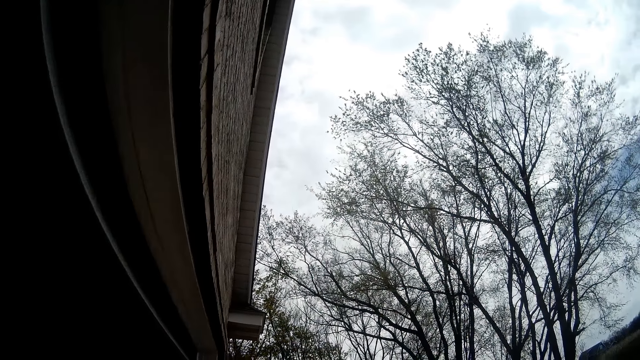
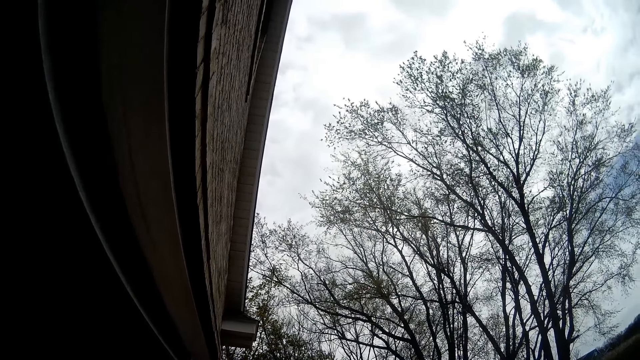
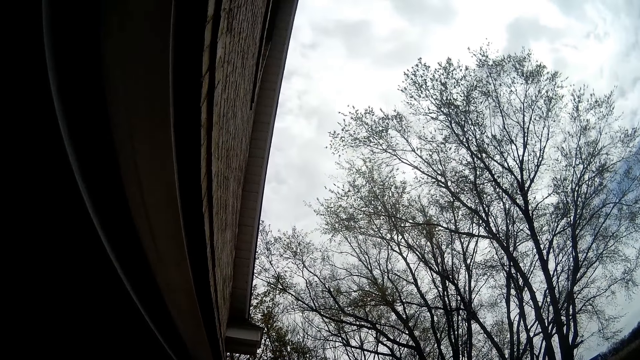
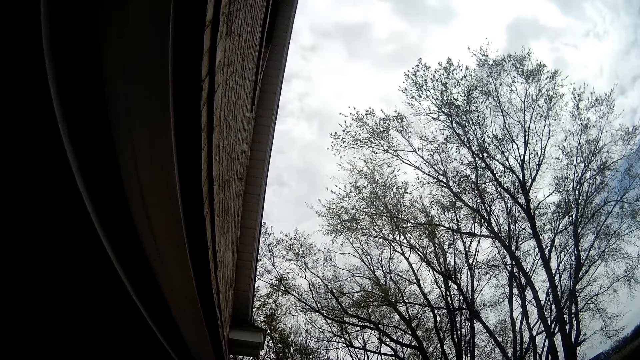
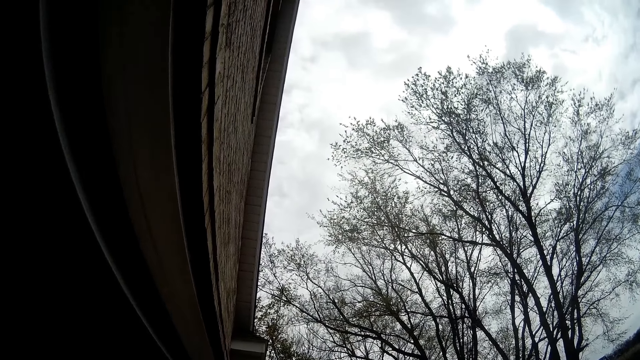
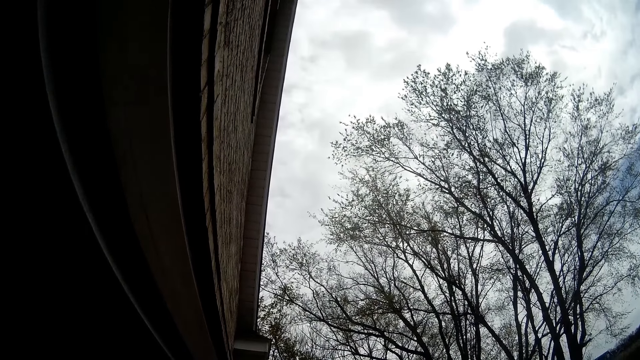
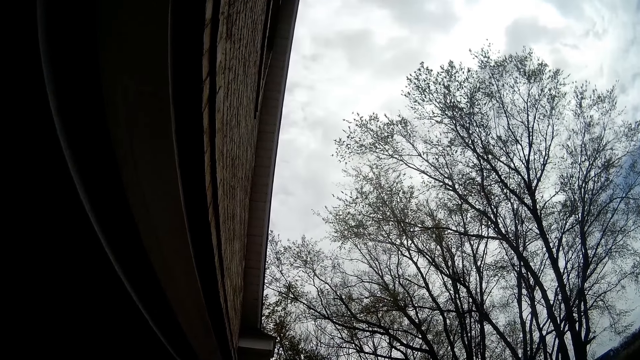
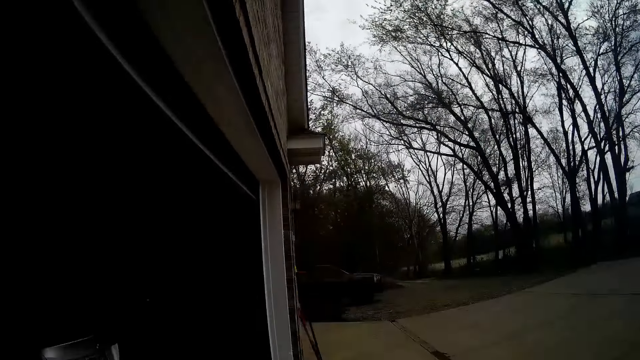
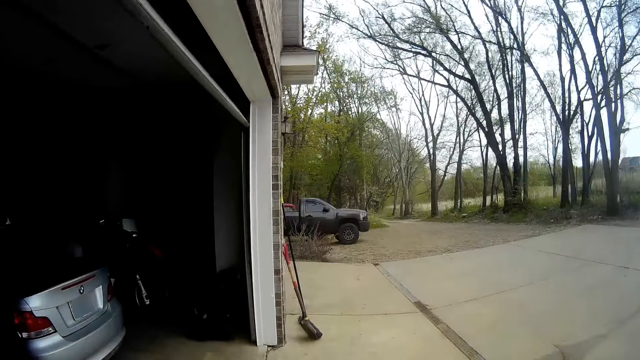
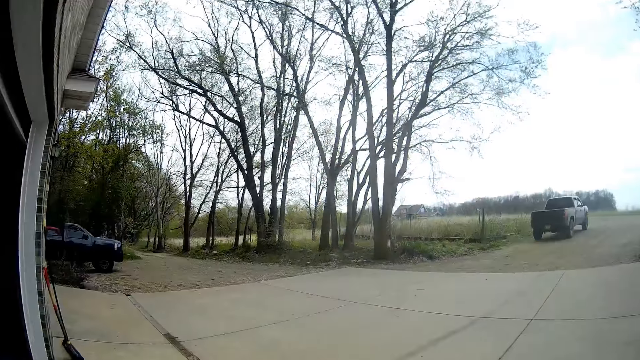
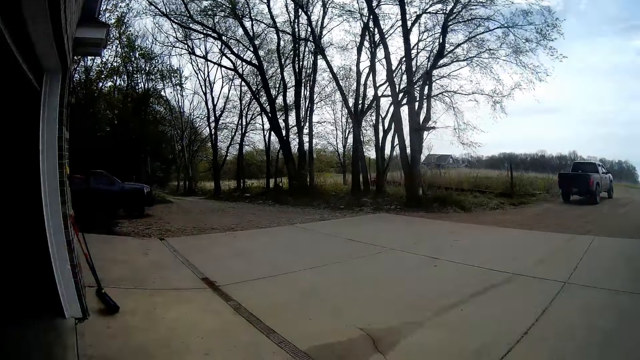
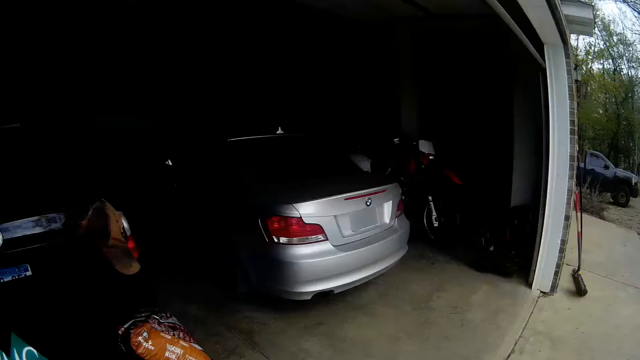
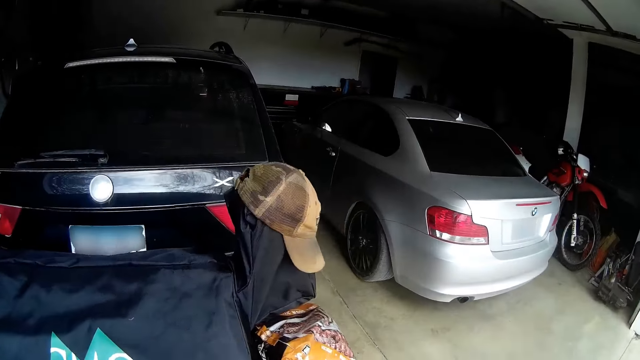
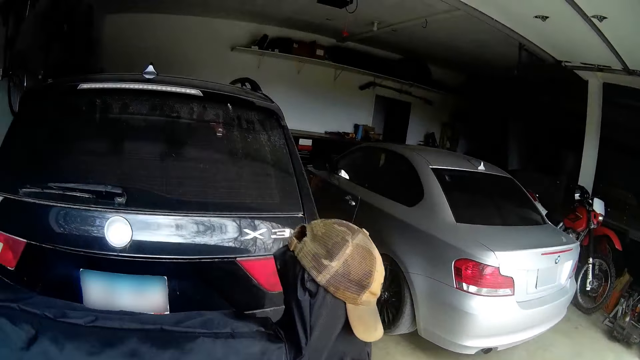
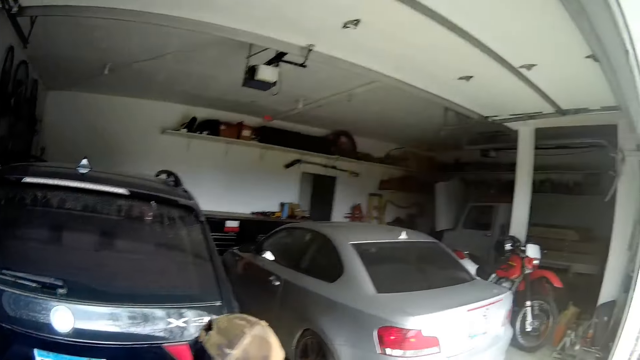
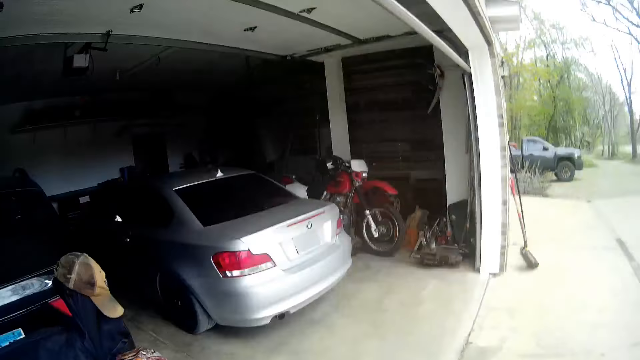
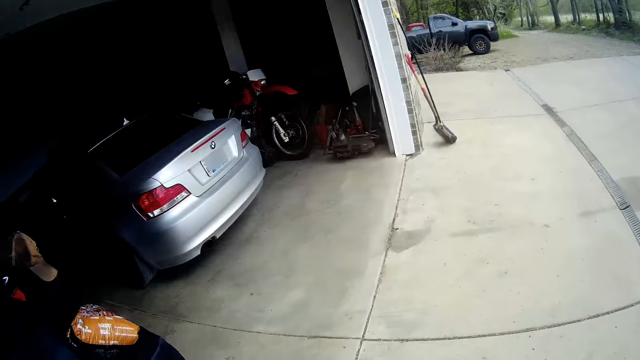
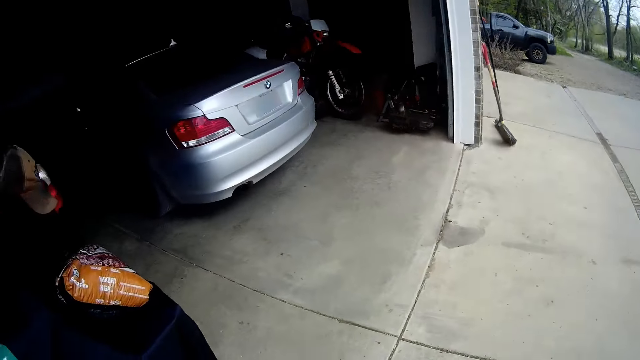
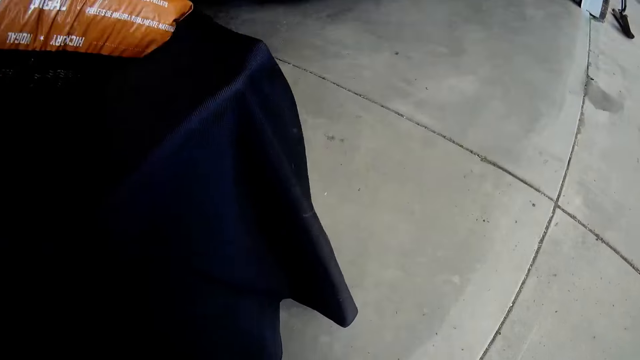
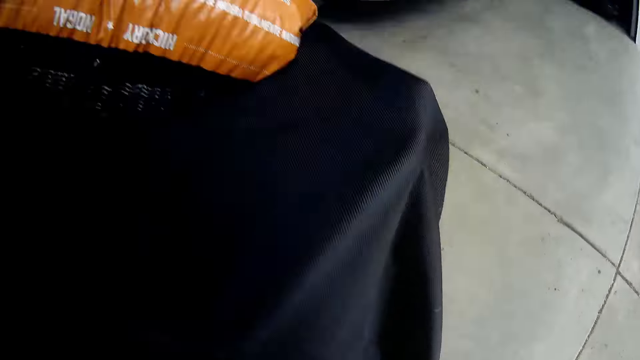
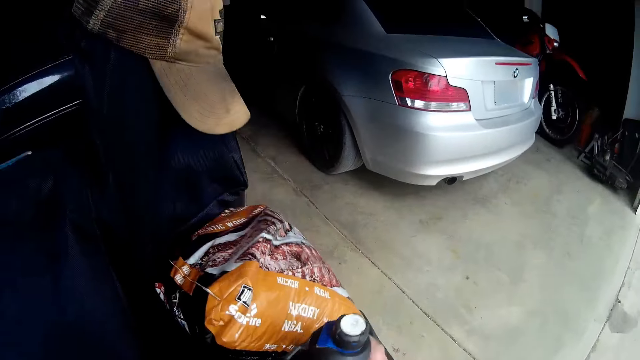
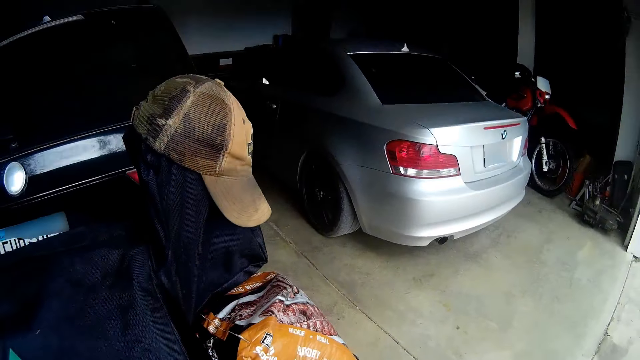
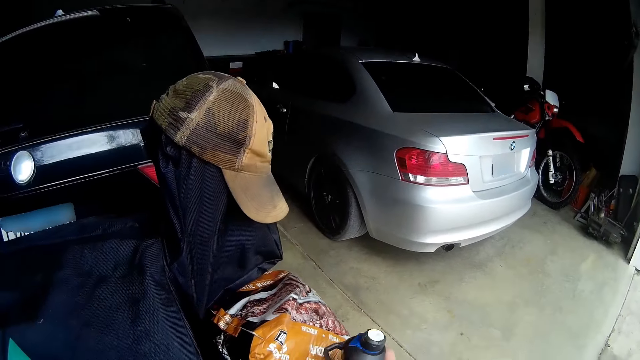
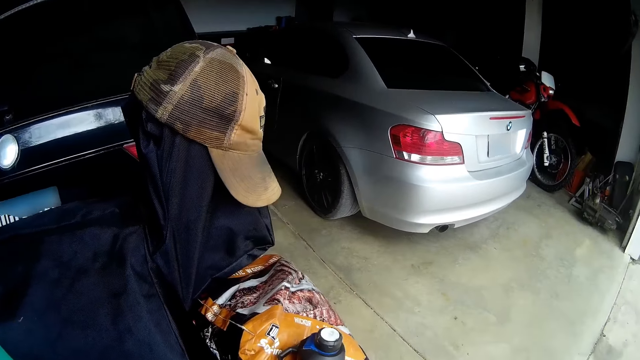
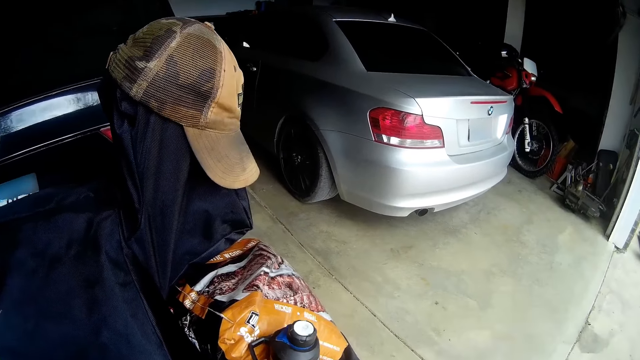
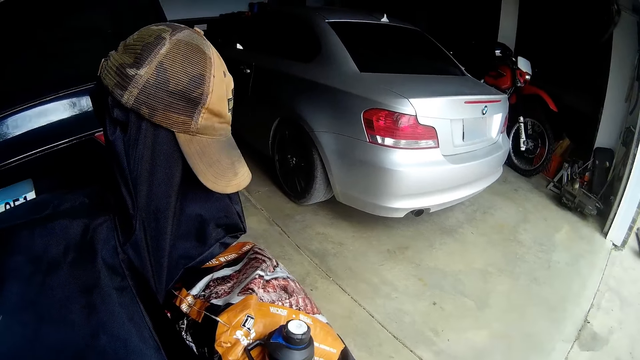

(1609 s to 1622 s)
The camera wearer looks around the compound. They drop a water bottle. They pick up the water bottle from the floor. They put the water bottle in a pickup.

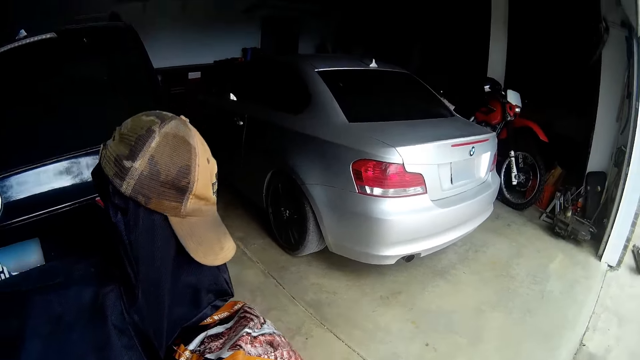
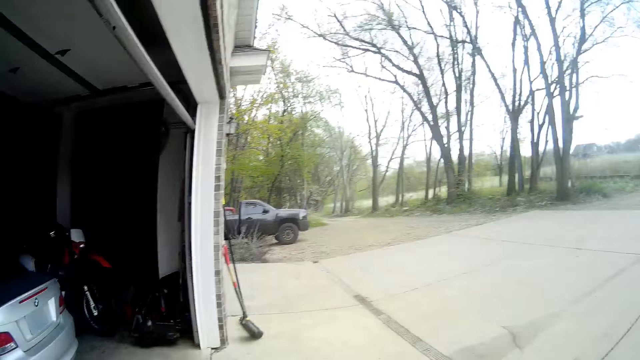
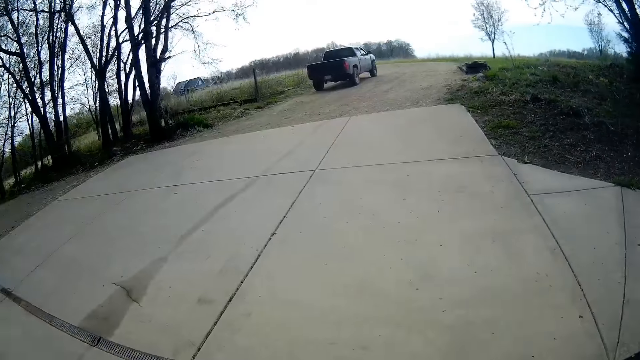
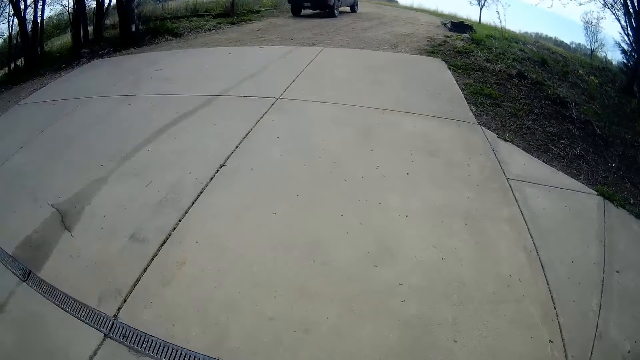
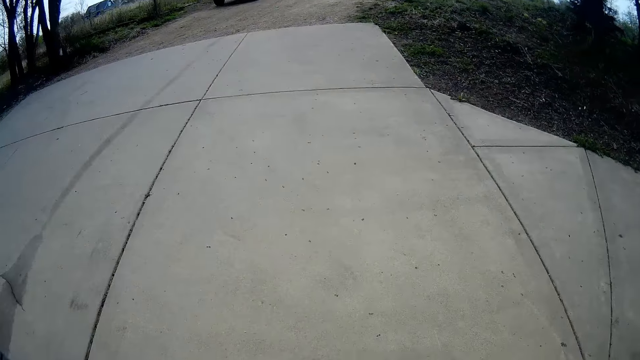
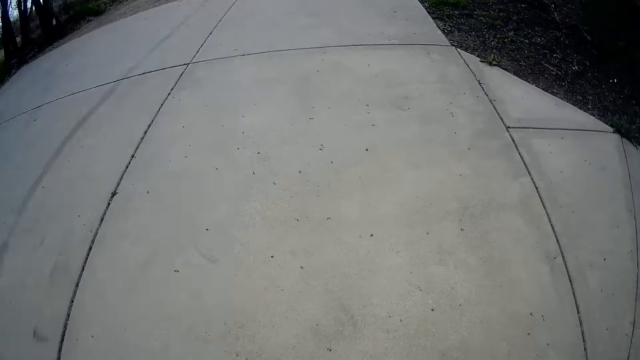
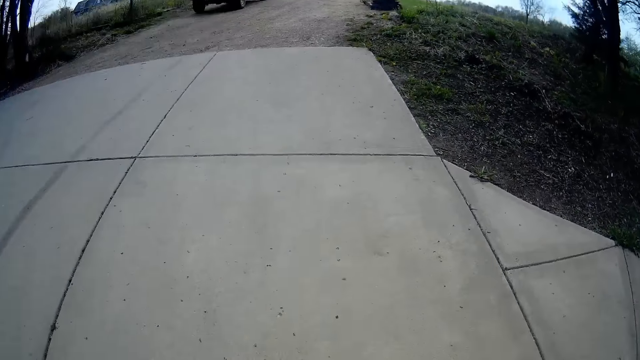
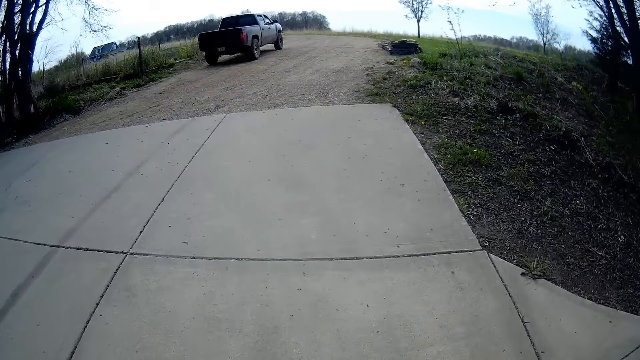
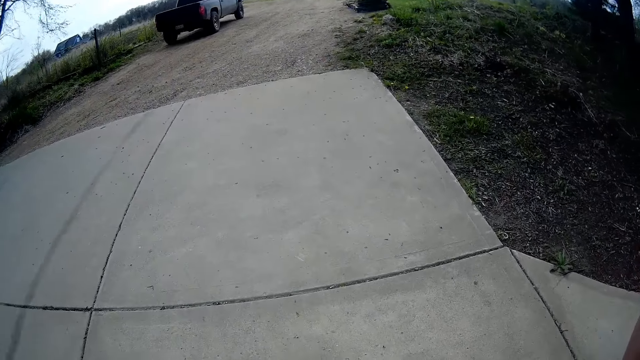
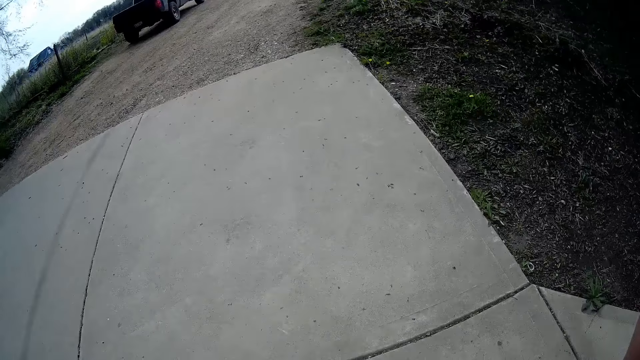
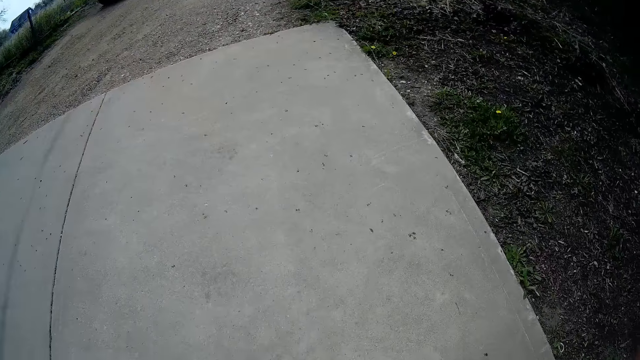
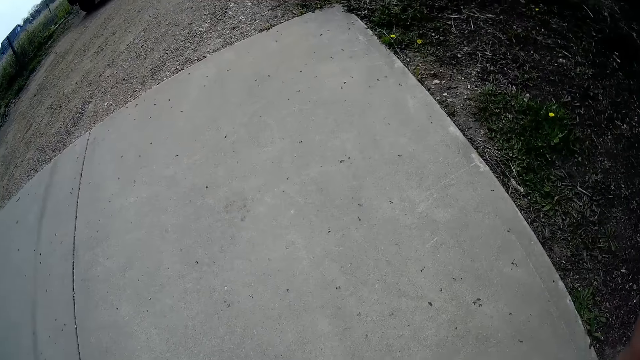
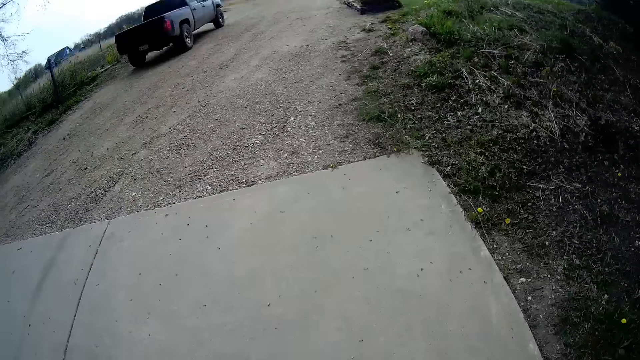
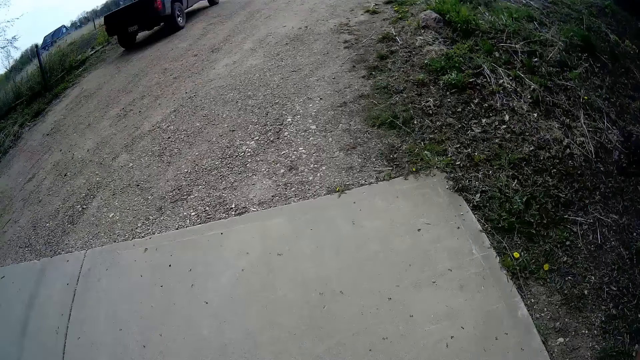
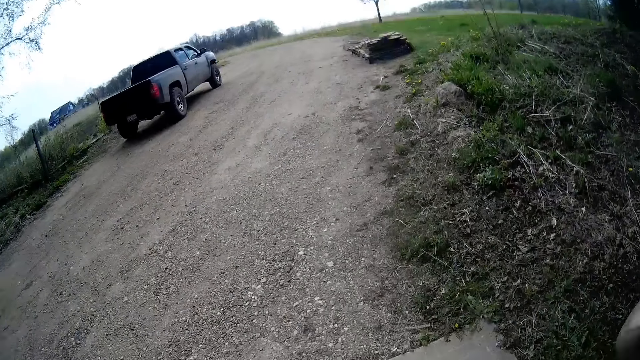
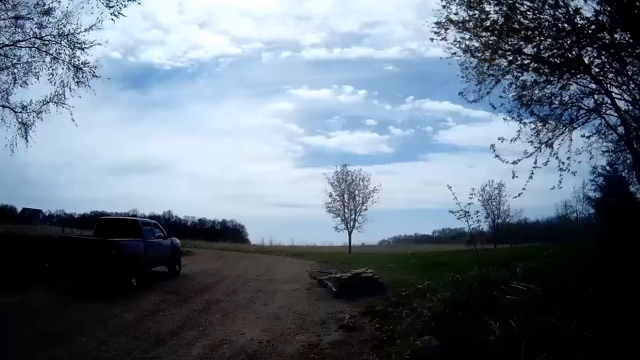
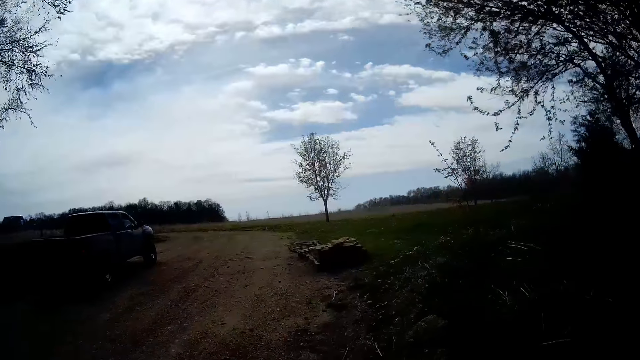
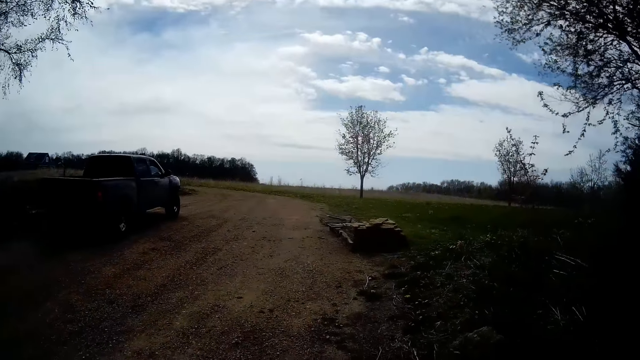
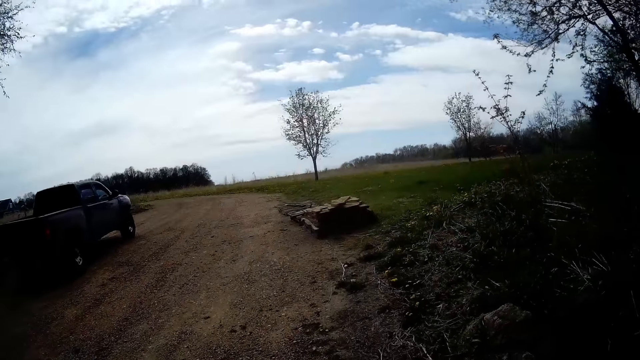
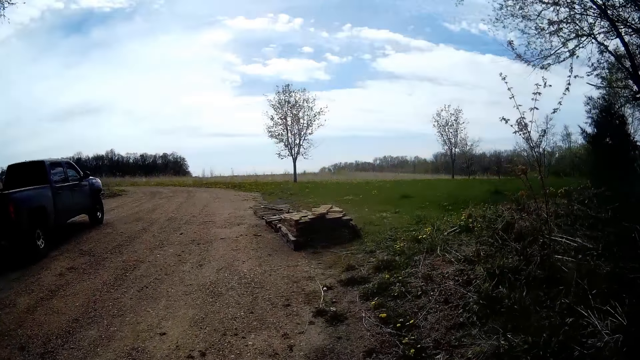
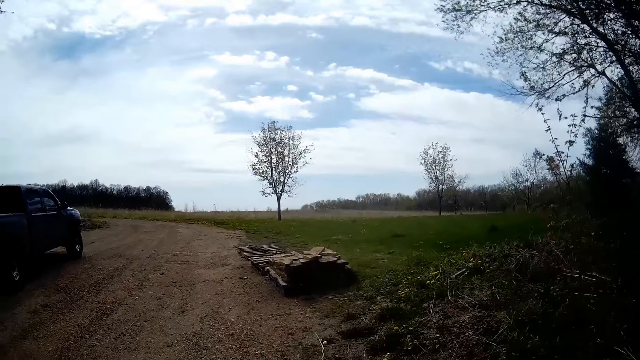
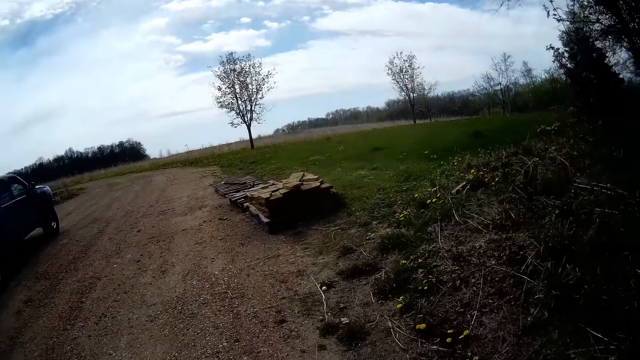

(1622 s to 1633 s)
The camera wearer walks from the garage to the lawn. They look around the compound. They walk around the compound.
